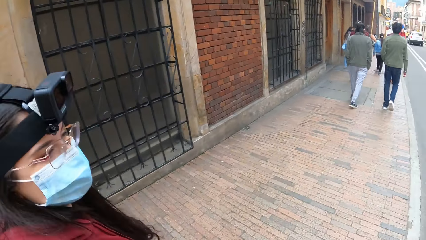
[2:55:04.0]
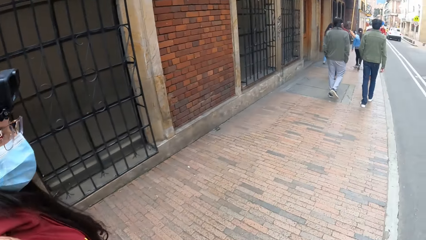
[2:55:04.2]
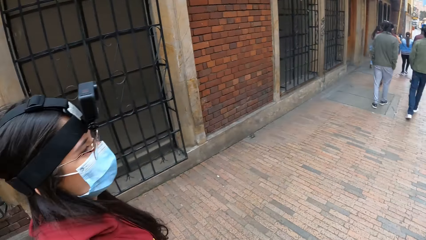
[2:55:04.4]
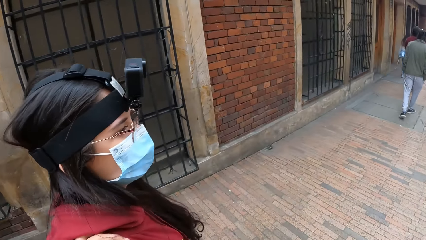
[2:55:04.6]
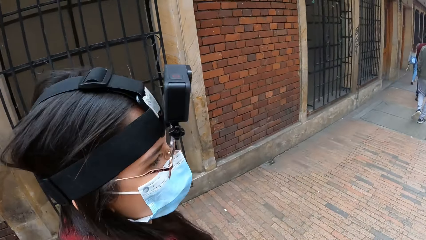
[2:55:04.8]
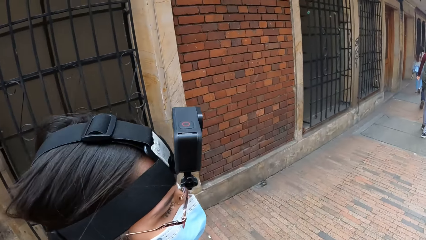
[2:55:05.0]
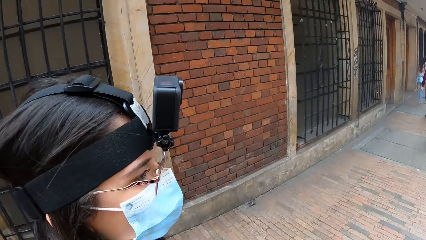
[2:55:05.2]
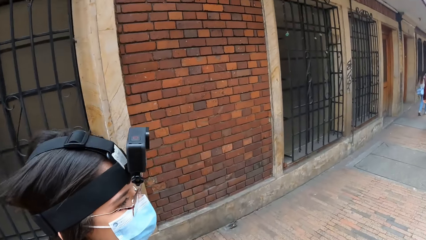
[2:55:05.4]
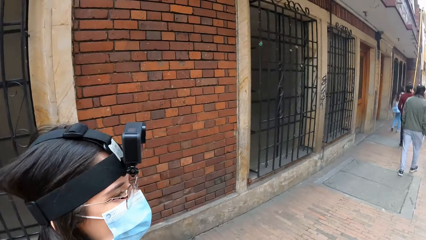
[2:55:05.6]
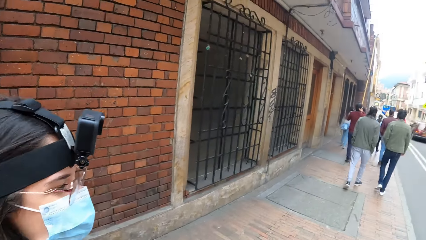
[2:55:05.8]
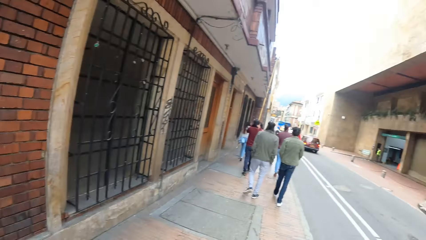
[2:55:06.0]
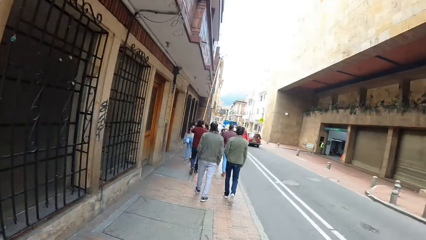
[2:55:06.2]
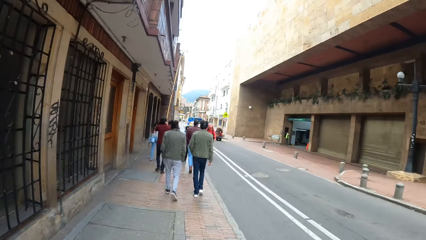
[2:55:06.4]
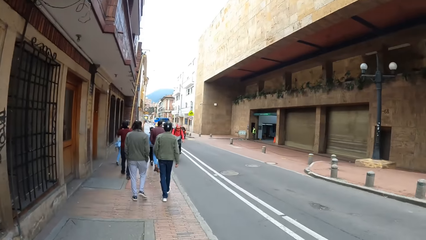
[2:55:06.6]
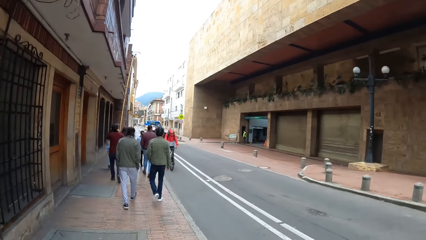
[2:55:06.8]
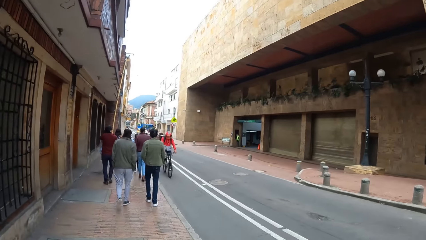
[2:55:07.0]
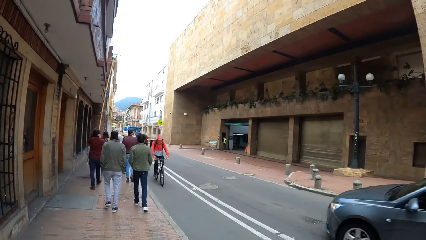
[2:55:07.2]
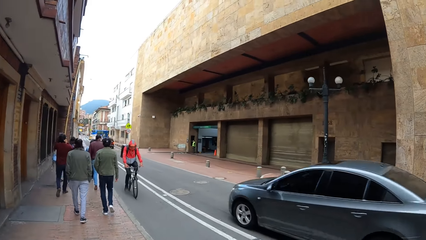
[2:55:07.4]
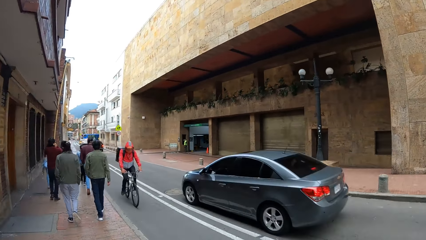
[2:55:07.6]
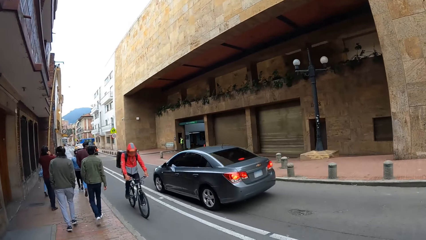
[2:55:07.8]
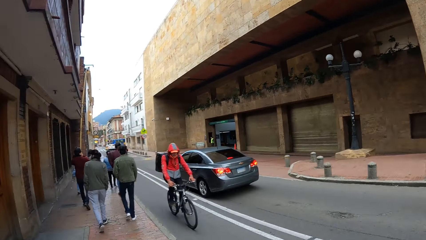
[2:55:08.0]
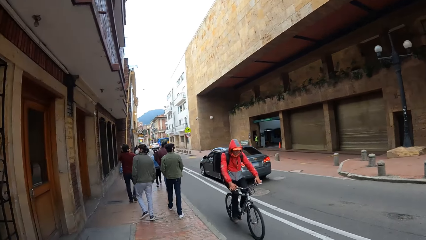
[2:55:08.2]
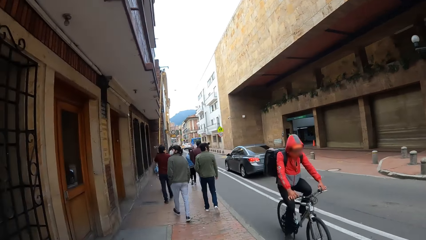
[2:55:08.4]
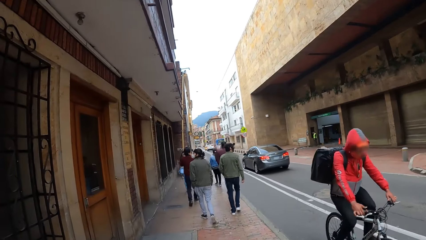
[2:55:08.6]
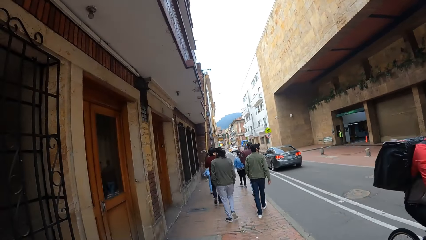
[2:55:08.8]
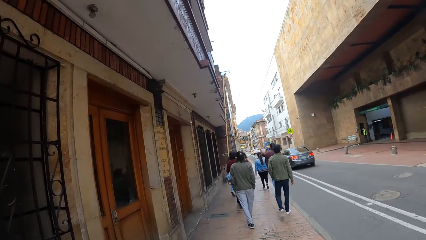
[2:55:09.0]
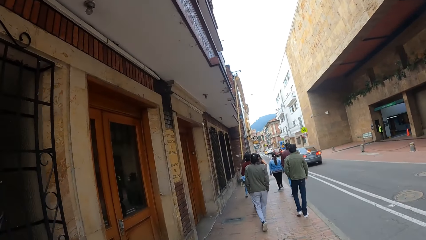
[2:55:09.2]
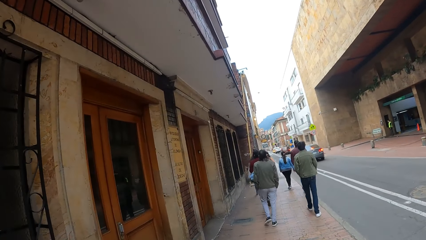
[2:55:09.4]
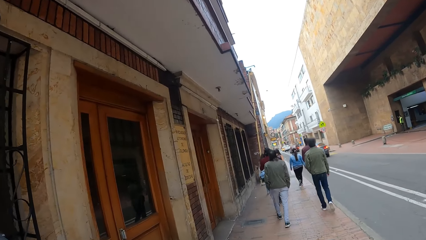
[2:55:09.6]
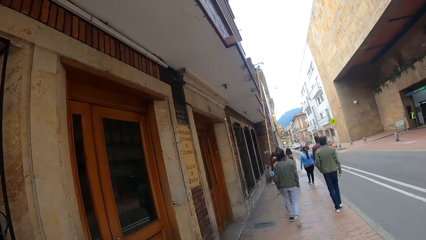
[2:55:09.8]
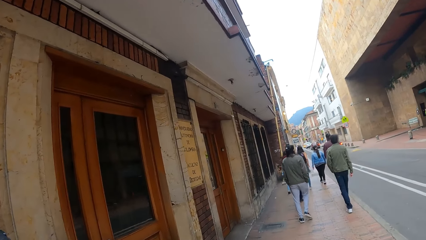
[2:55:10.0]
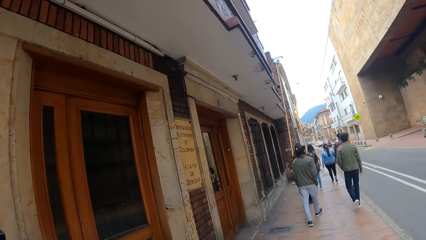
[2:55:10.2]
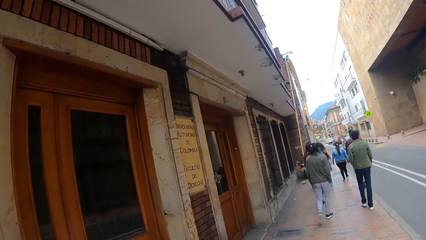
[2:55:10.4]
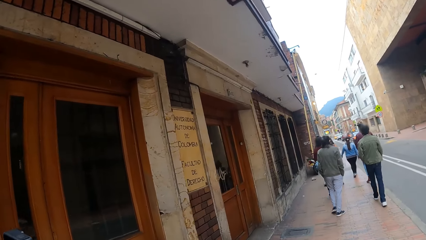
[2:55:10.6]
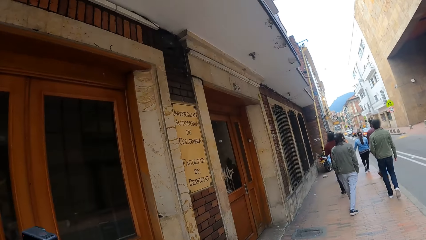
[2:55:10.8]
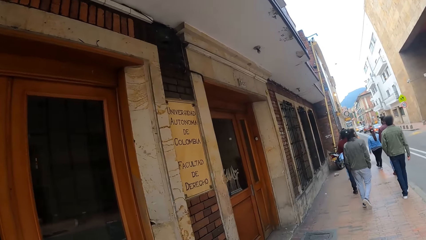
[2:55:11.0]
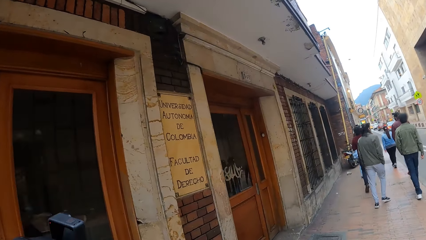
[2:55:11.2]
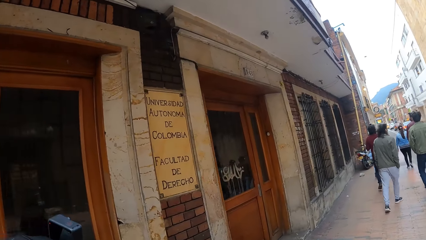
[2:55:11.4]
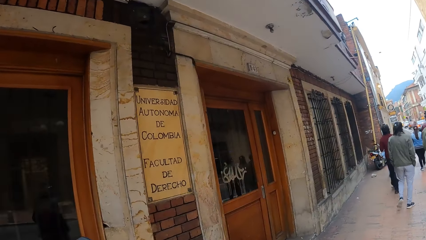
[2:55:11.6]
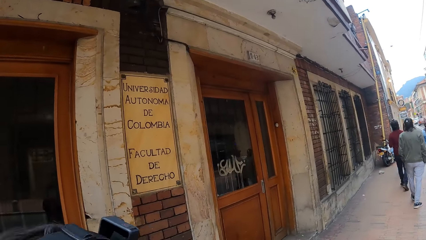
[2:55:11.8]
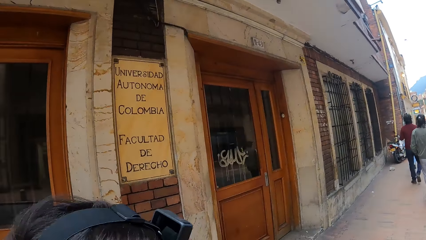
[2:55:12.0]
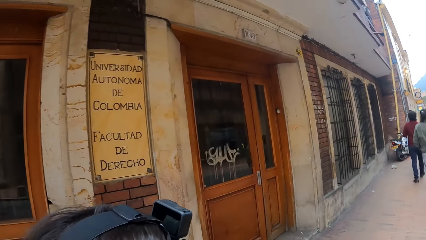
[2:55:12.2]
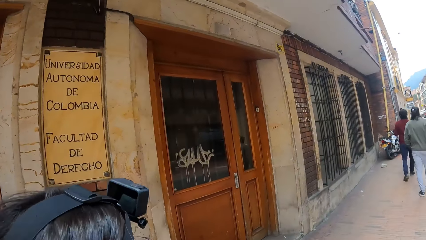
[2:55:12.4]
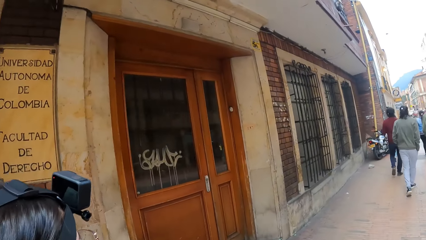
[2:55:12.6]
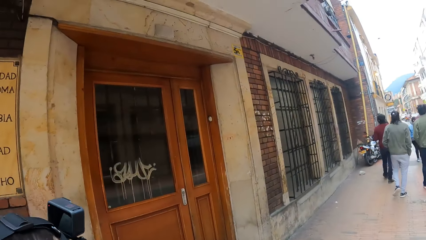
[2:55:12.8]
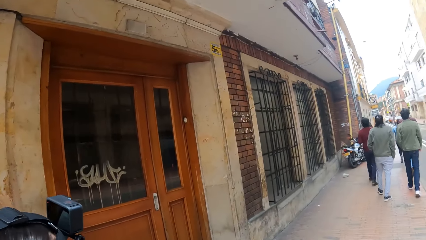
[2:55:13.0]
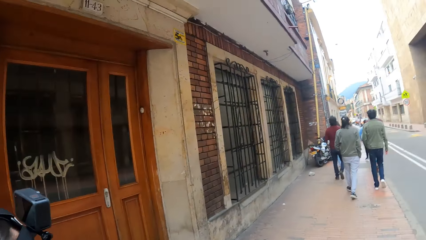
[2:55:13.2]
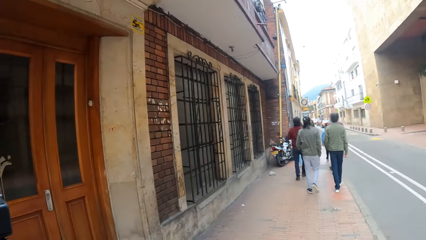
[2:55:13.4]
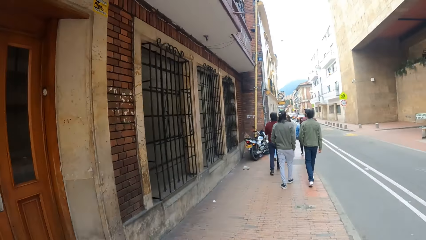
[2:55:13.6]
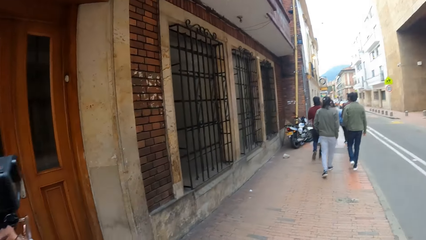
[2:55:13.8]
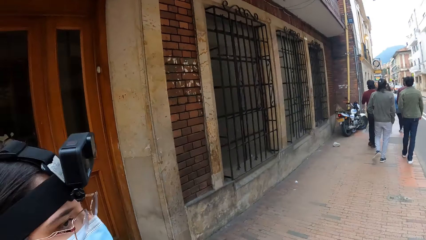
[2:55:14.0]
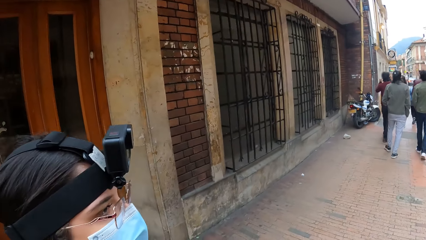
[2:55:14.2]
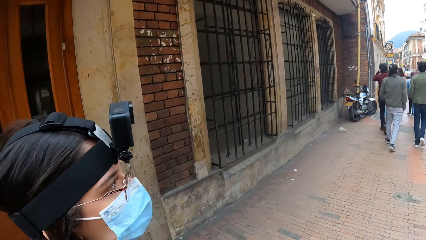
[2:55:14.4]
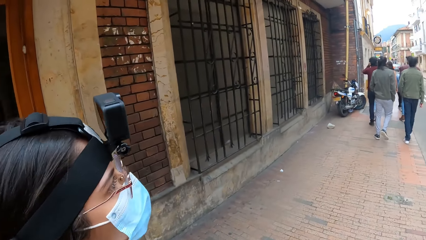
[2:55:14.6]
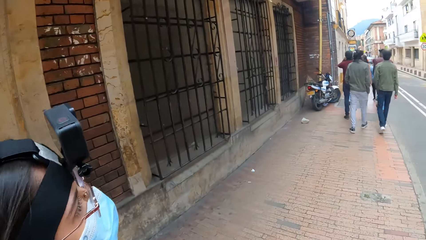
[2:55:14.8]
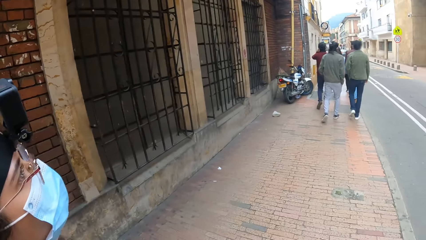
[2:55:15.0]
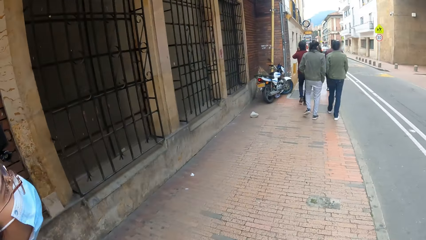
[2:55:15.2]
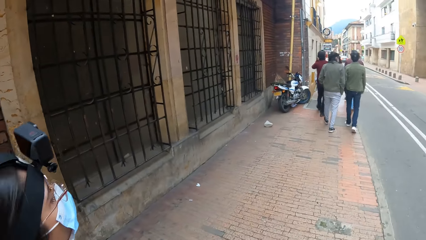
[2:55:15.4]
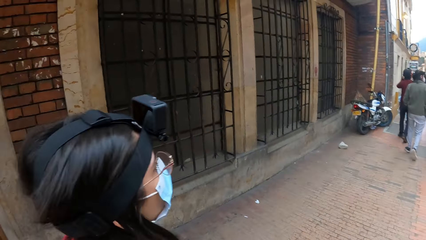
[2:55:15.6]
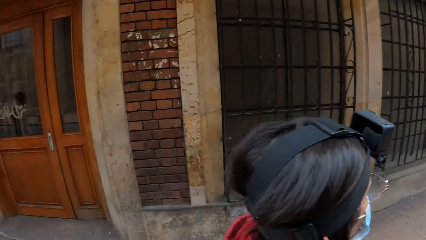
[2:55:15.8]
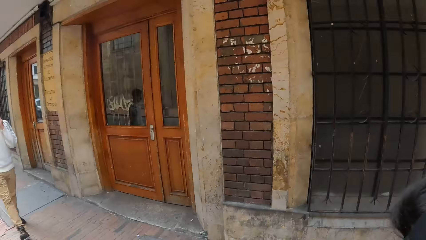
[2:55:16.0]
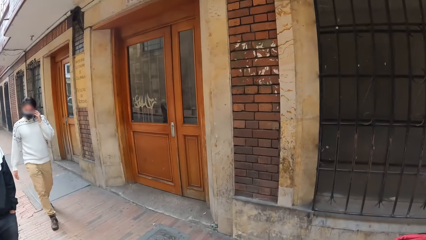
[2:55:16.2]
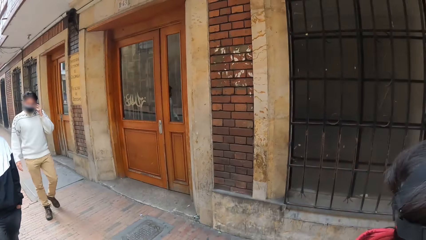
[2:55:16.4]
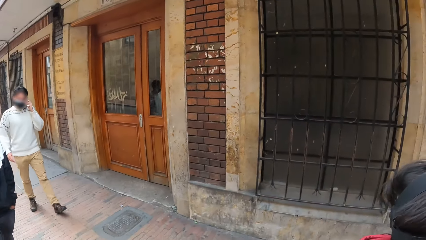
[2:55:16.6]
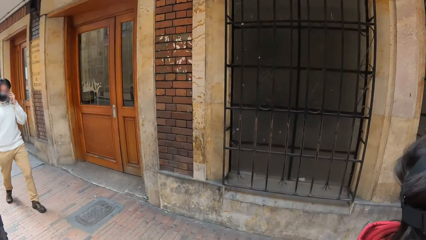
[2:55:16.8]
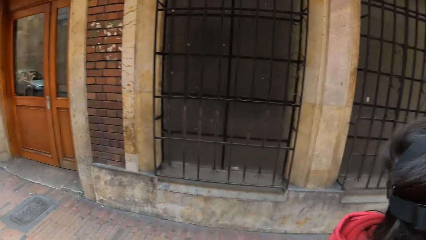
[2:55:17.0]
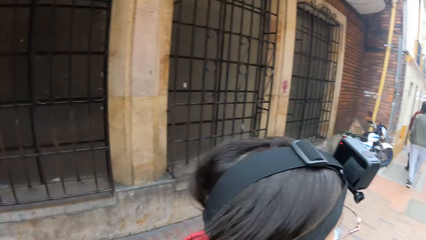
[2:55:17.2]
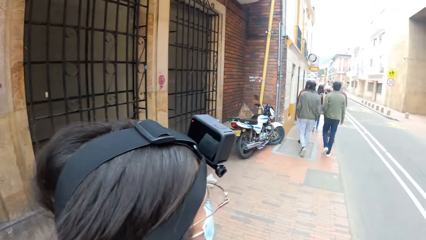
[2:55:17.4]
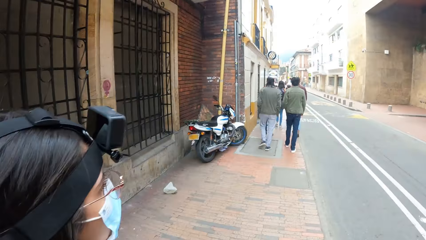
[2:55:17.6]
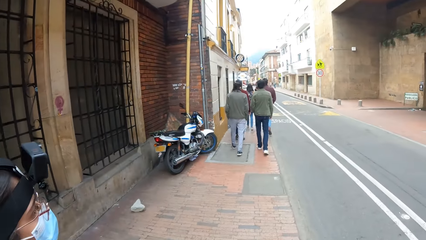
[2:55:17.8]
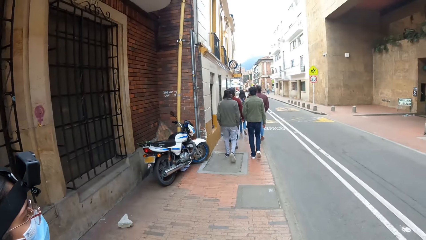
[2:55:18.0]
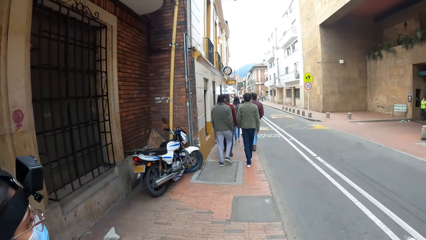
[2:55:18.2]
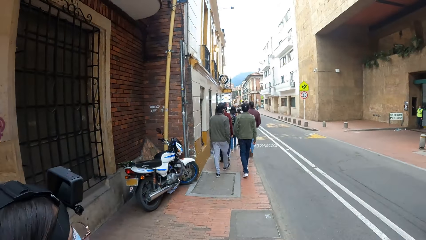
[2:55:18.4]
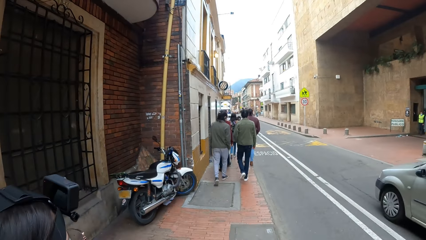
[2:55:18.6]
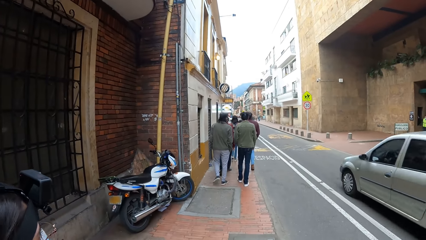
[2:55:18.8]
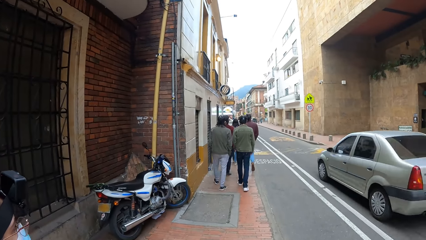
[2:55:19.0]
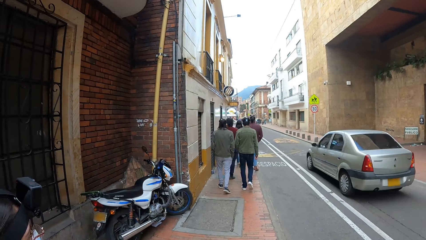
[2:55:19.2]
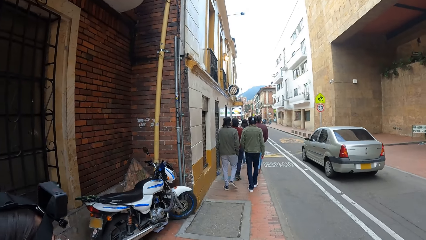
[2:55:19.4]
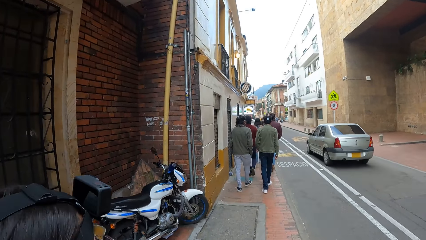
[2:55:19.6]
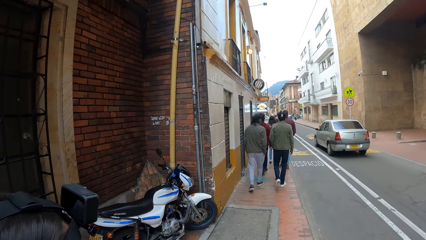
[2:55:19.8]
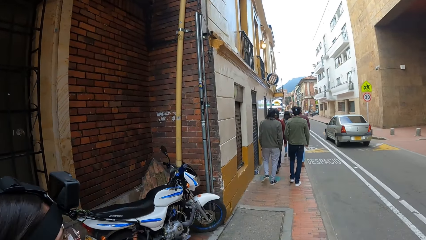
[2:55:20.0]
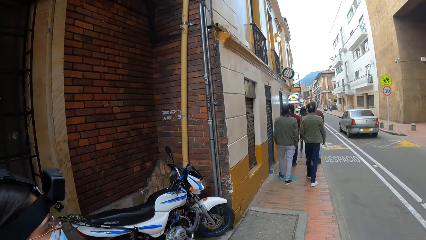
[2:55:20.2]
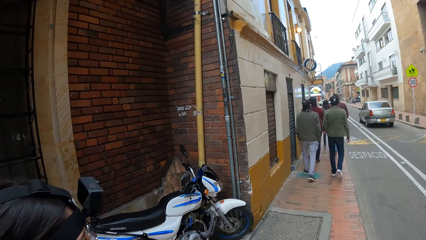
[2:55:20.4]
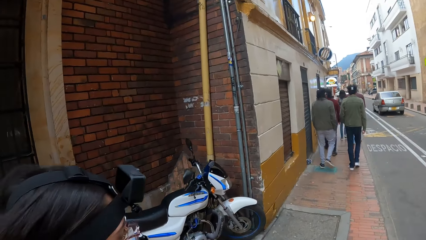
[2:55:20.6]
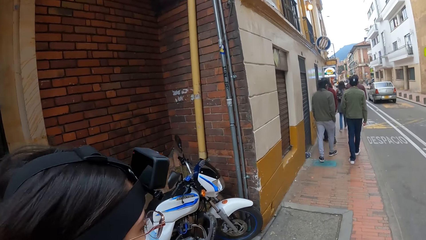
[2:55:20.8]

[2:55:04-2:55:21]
The camera wearer walks on the street with the group of people. A car drives past the camera wearer and the group of people. A cyclist rides a bicycle past the camera wearer and the group of people. A man converses on the phone in his left hand. A car drives past the camera wearer and the group of people.
